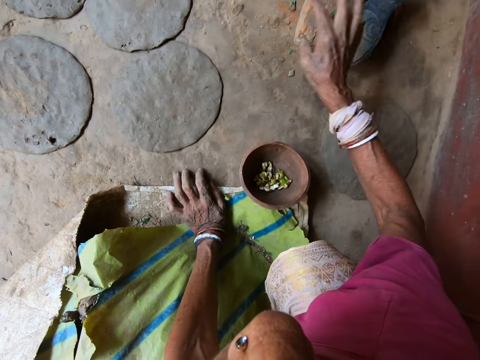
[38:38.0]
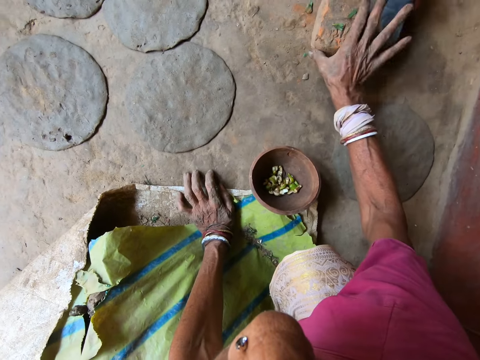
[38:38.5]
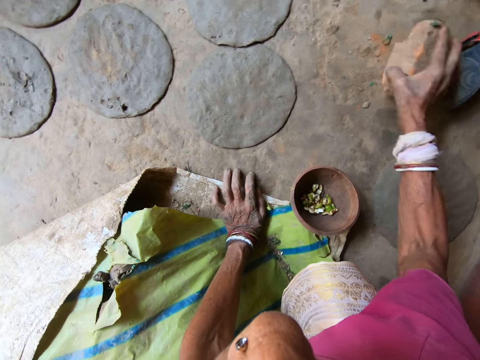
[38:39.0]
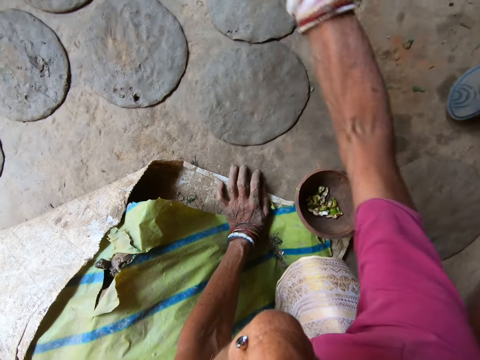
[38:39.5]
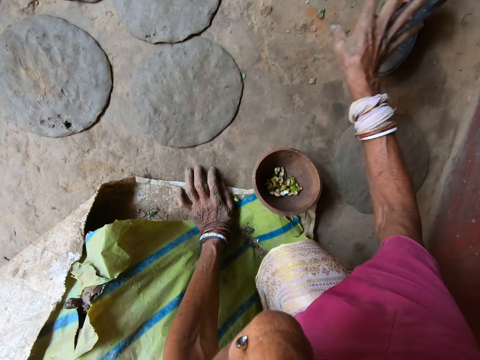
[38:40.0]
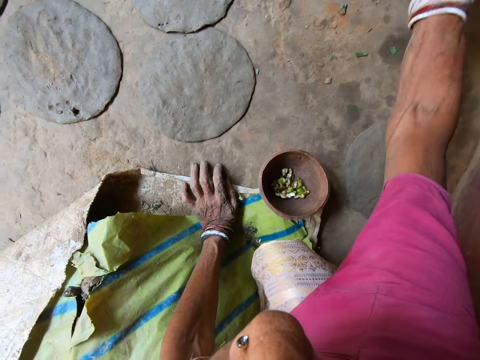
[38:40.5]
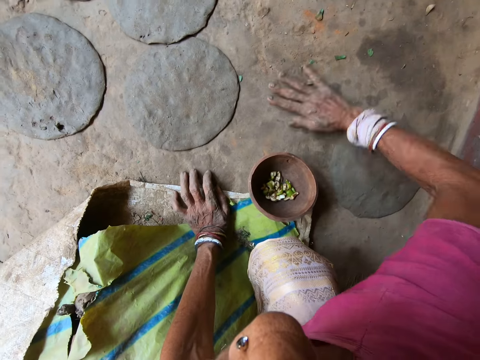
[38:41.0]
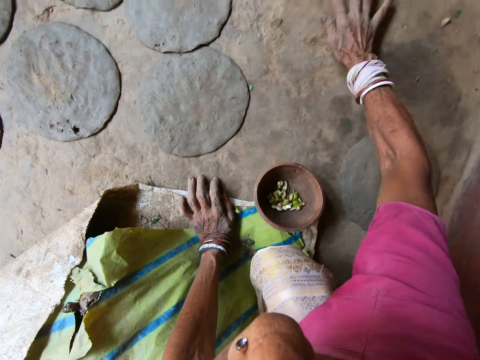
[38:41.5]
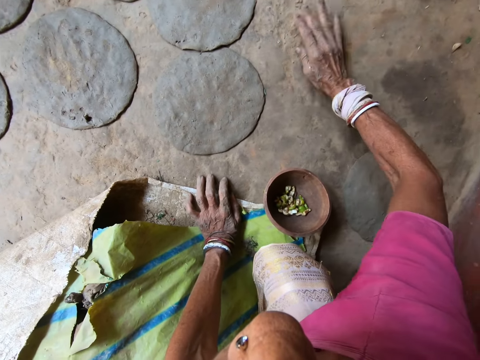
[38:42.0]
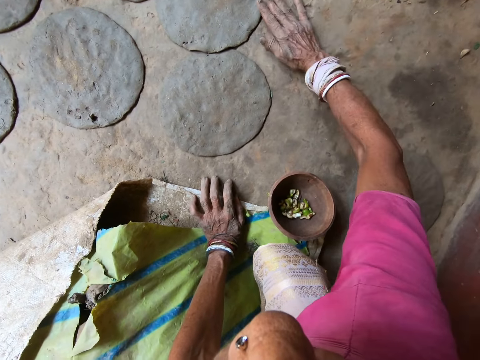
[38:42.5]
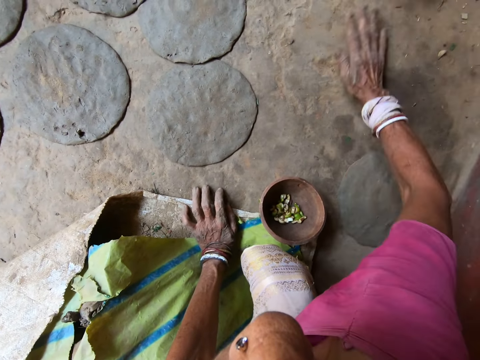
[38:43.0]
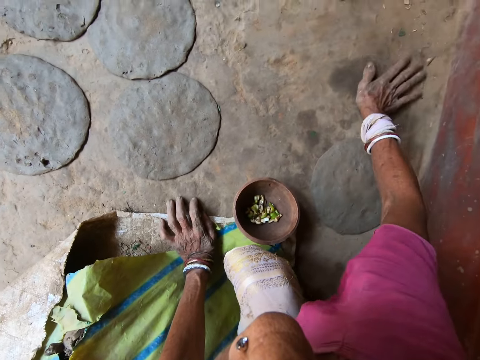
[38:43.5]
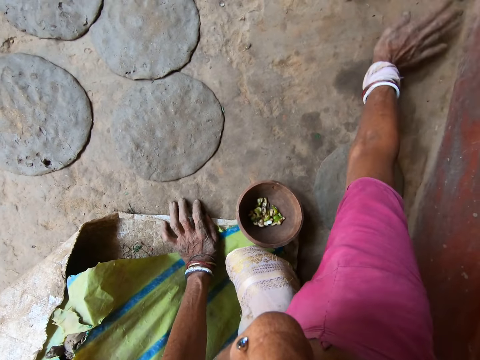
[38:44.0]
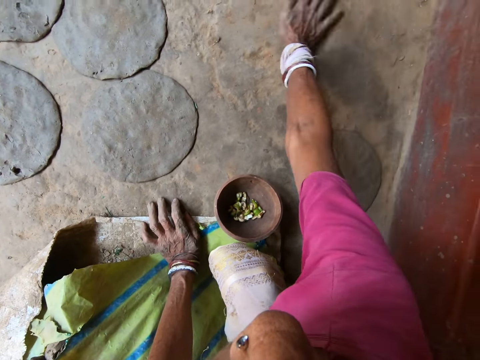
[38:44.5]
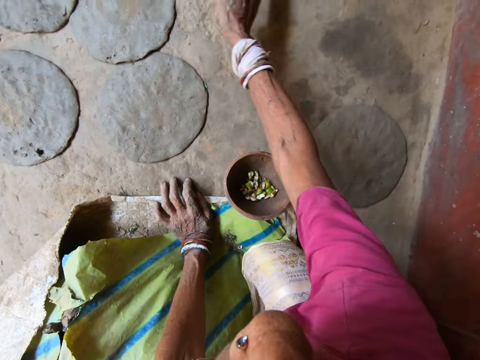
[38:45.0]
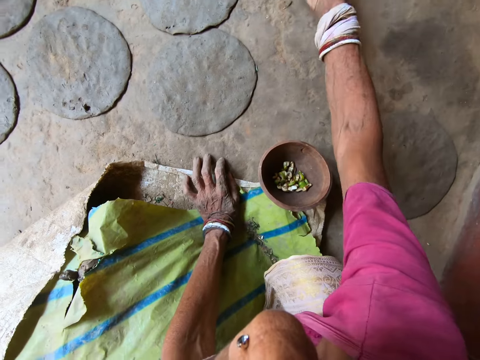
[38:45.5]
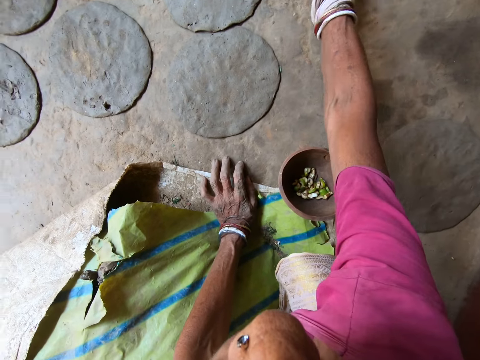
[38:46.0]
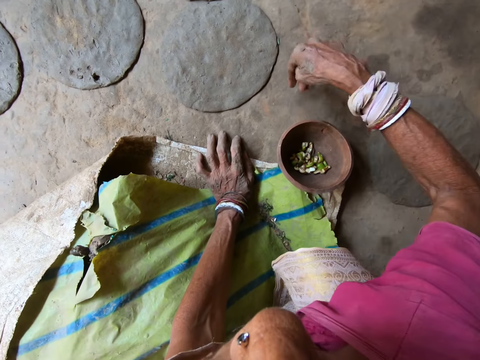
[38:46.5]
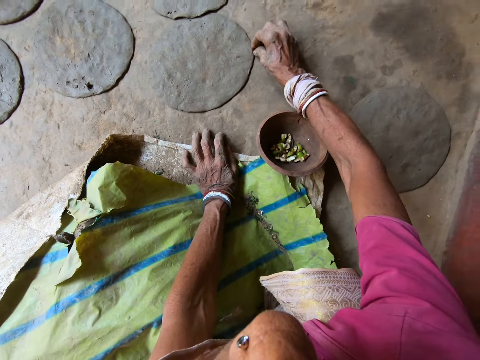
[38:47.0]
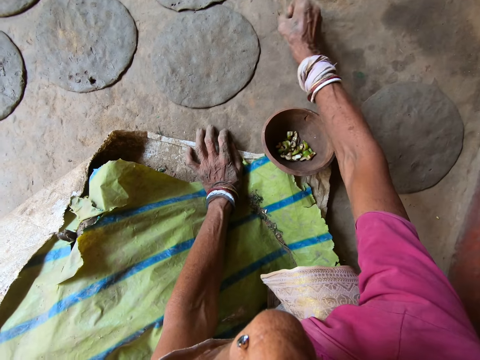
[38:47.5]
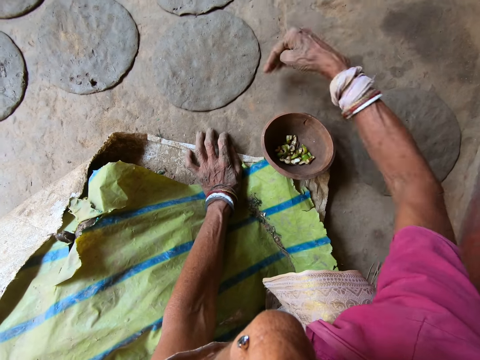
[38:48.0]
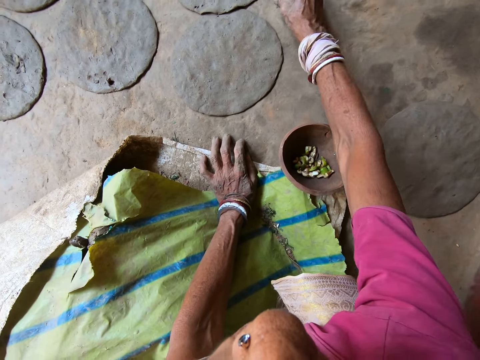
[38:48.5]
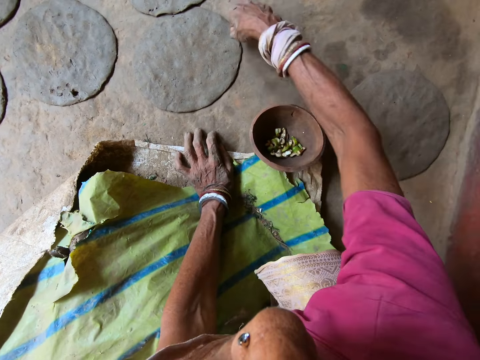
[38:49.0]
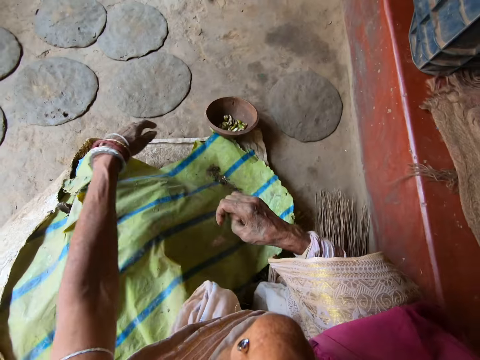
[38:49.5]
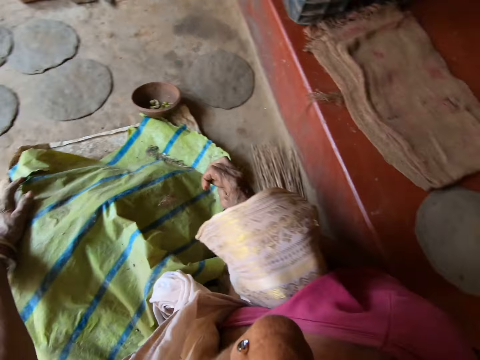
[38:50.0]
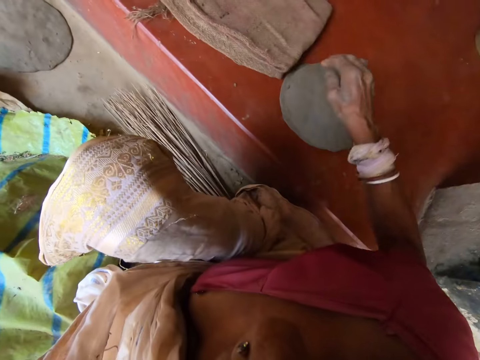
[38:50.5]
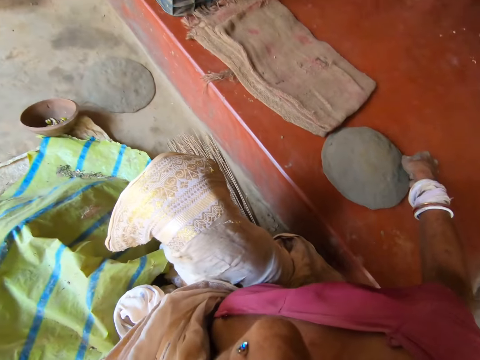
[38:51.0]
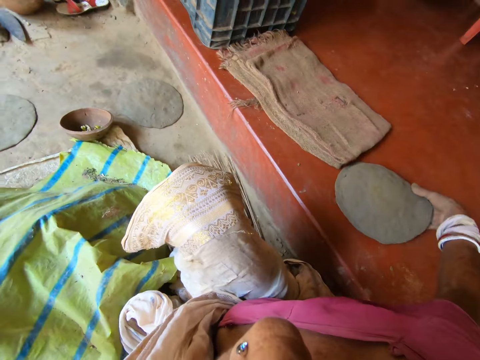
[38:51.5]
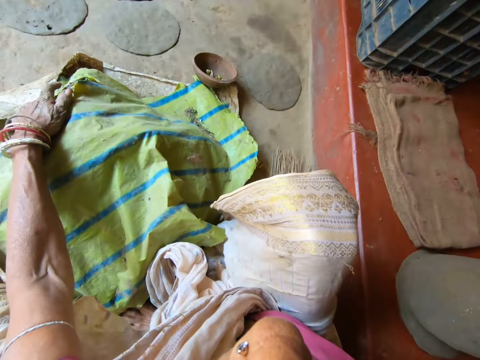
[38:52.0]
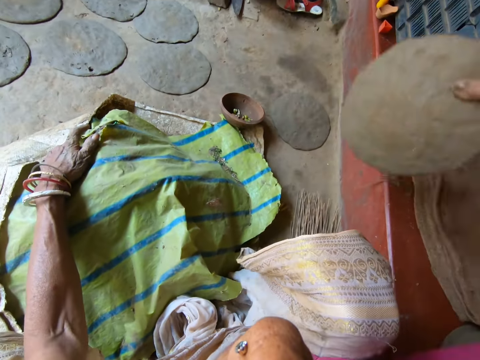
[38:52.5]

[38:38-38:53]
The camera wearer picks a brick from the ground with her right hand. She throws the brick in her right hand on the ground. She moves a sandal on the floor with her right hand. She wipes the ground with her right hand. She picks off dirt from the floor with her right hand. A man interacts with the camera wearer. The camera wearer drops the dirt on the sack bag on the ground. She picks a piece of moulded clay from the concrete deck with her right hand.

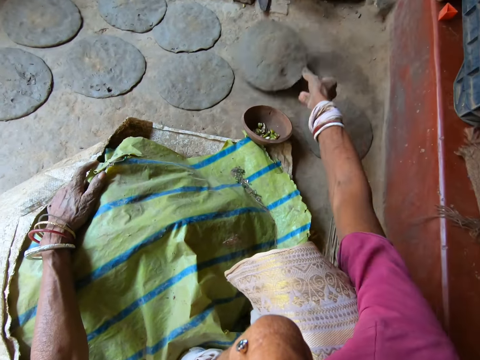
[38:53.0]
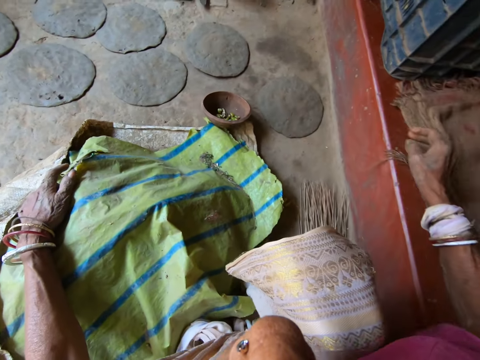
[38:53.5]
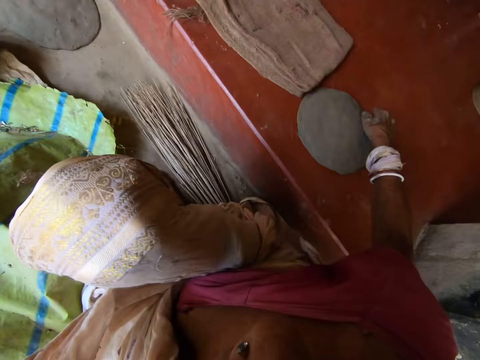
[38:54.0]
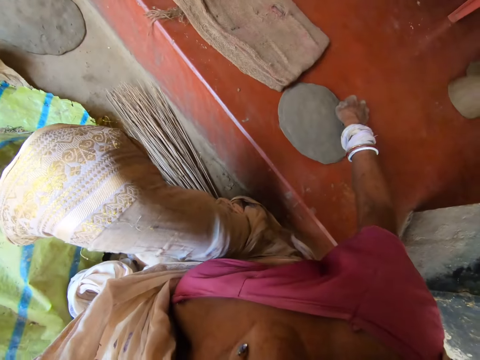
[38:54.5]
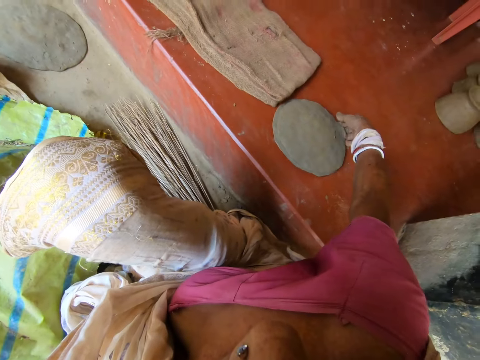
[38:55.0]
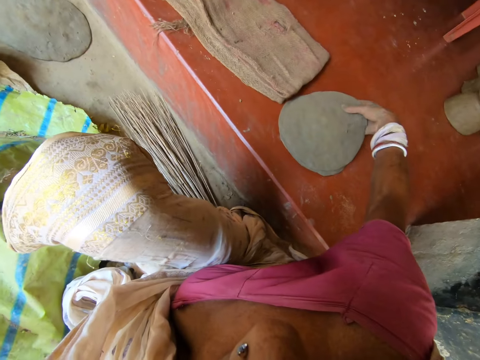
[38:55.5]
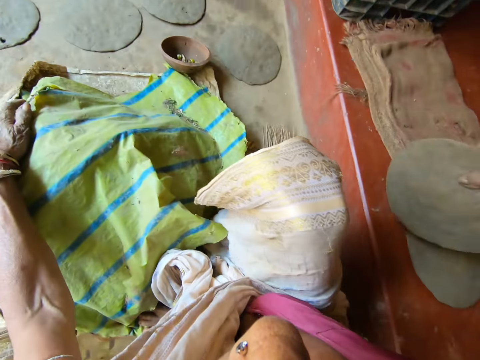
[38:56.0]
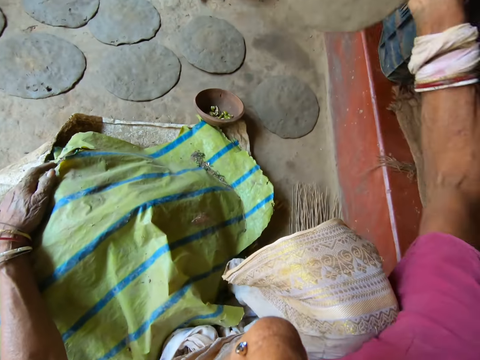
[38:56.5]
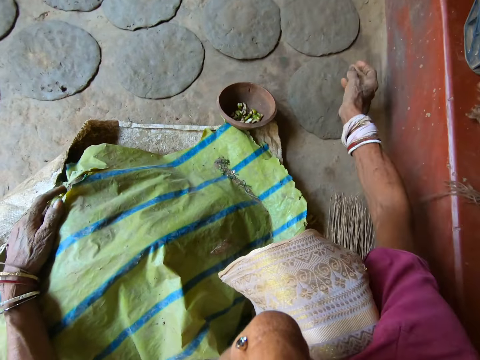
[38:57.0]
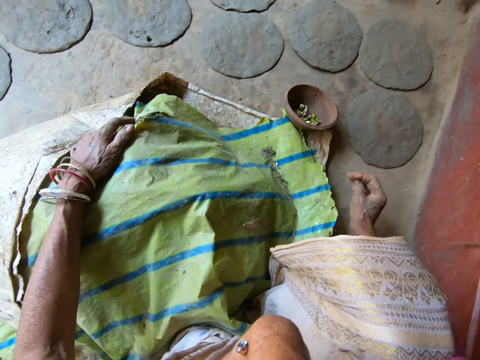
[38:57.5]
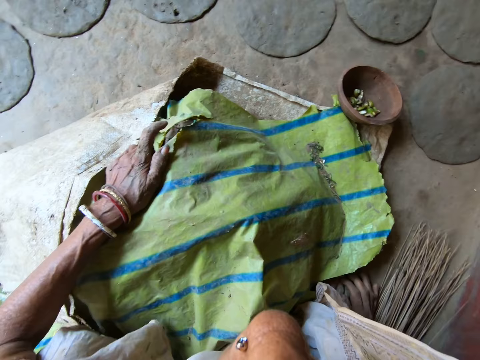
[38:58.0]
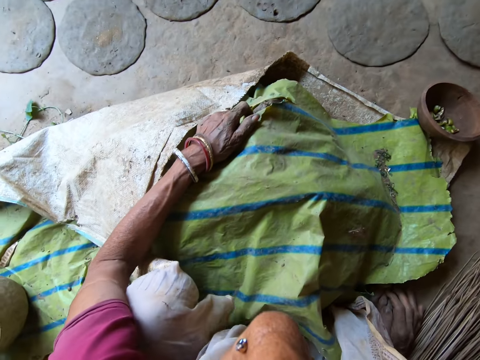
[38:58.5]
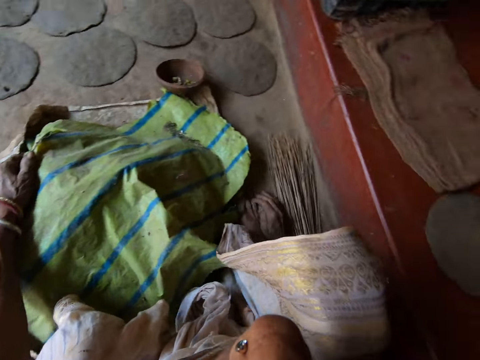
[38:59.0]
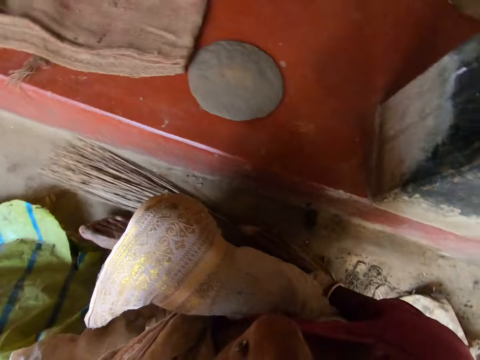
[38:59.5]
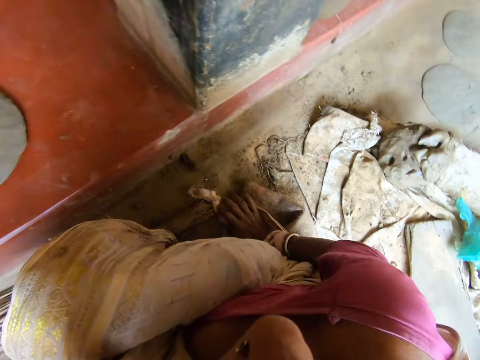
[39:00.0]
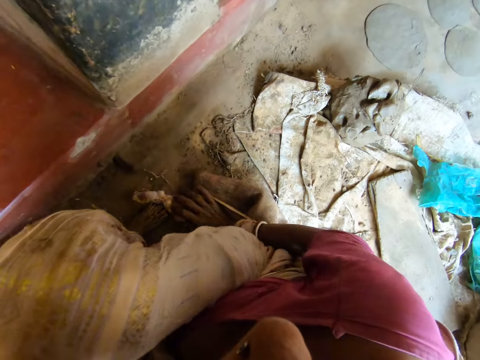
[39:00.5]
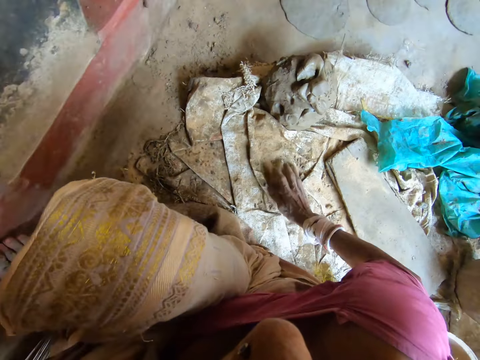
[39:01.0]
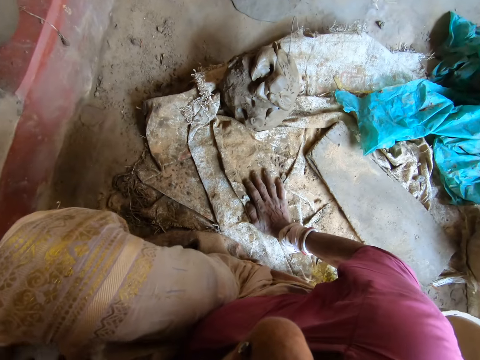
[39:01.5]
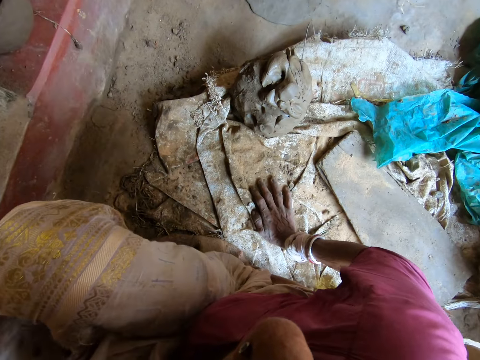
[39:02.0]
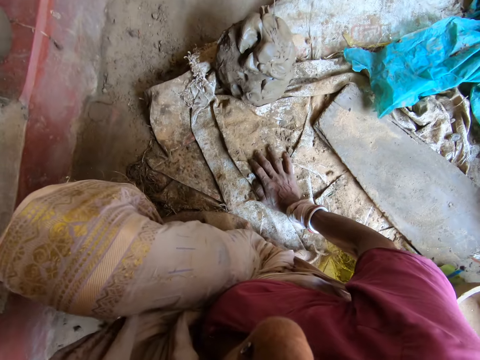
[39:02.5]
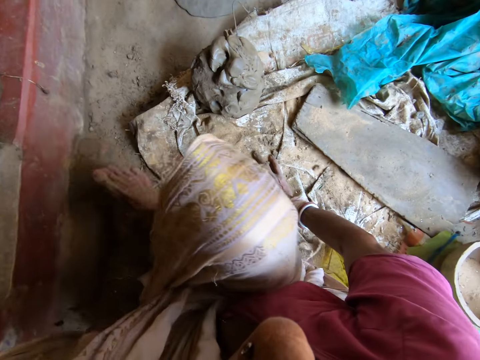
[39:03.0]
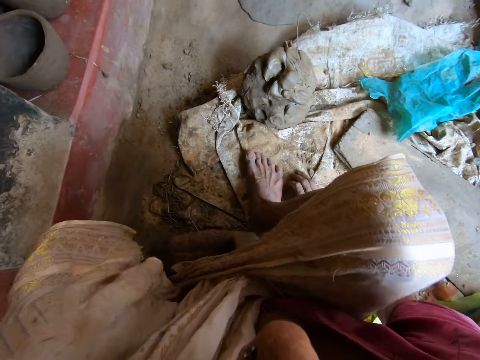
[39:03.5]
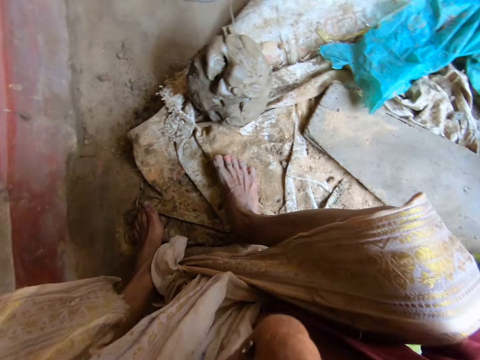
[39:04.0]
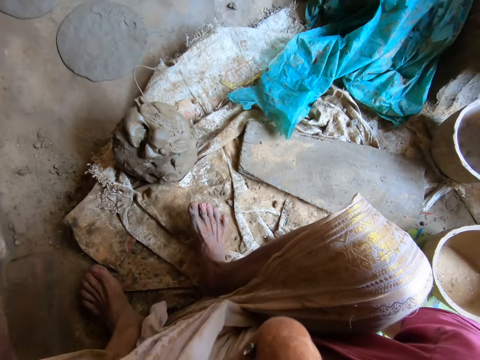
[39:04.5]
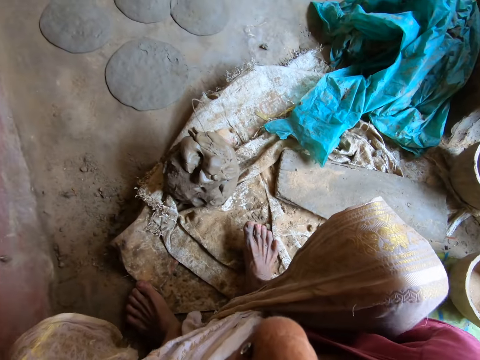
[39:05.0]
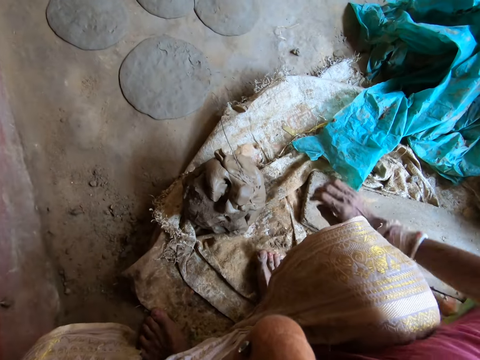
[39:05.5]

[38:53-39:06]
The camera wearer drops the piece of moulded clay in her right hand on the ground. She picks a piece of moulded clay from the concrete deck with her right hand. She drops the piece of moulded clay in her right hand on the ground. She looks around and moves around.
